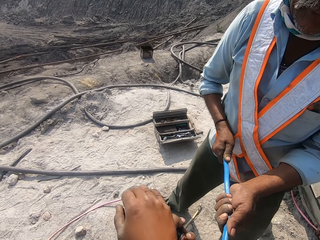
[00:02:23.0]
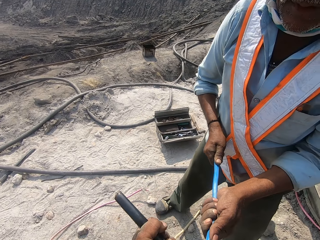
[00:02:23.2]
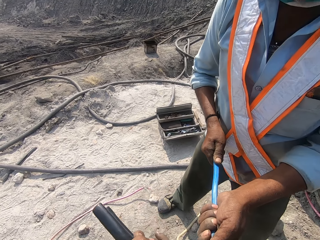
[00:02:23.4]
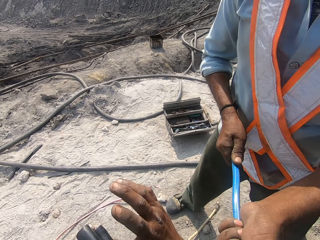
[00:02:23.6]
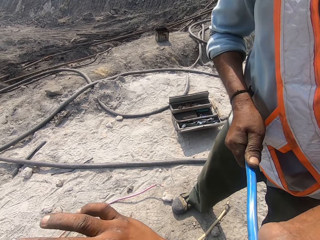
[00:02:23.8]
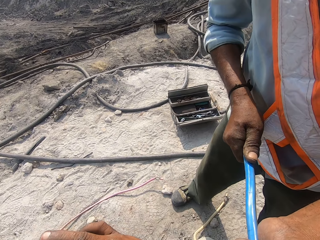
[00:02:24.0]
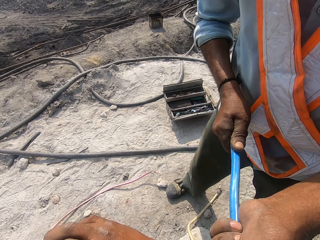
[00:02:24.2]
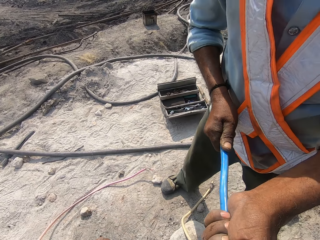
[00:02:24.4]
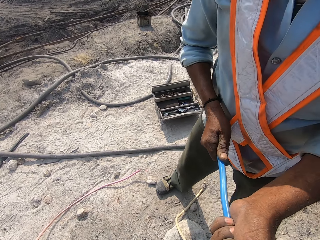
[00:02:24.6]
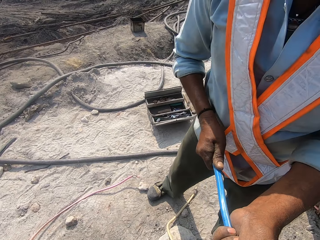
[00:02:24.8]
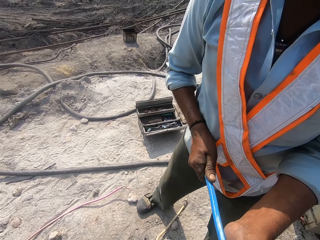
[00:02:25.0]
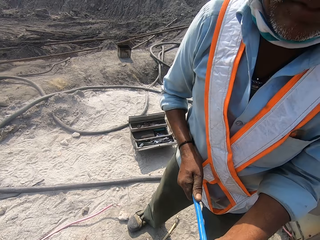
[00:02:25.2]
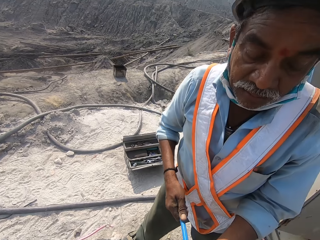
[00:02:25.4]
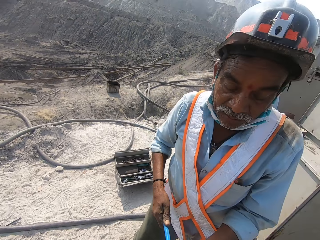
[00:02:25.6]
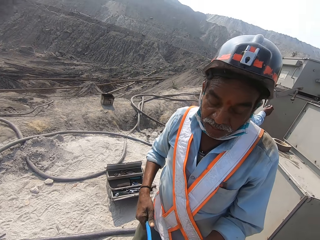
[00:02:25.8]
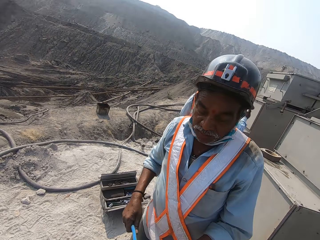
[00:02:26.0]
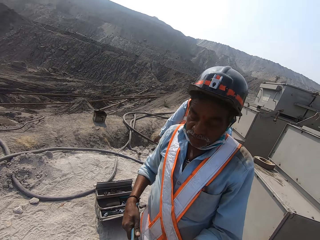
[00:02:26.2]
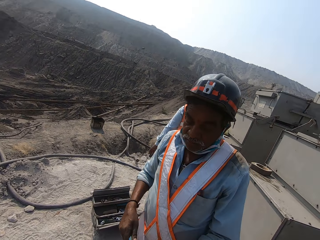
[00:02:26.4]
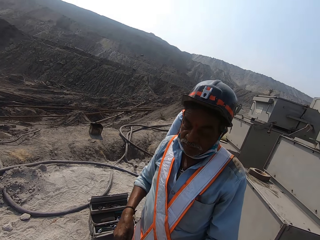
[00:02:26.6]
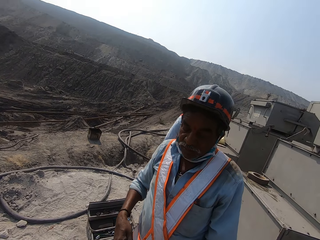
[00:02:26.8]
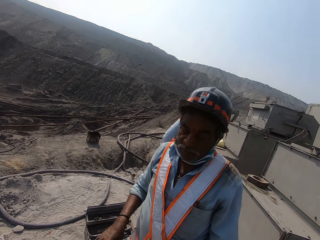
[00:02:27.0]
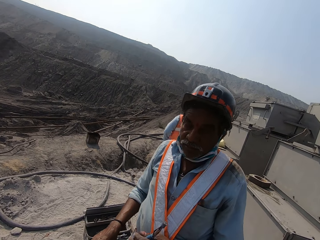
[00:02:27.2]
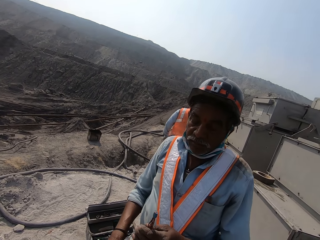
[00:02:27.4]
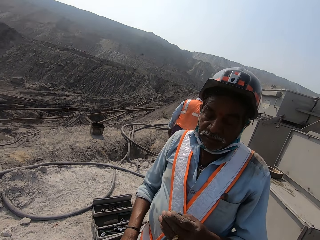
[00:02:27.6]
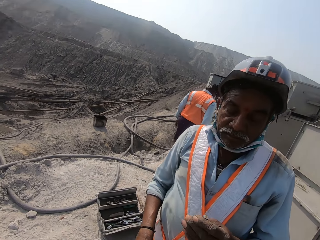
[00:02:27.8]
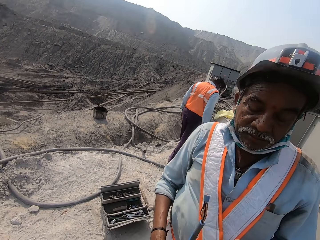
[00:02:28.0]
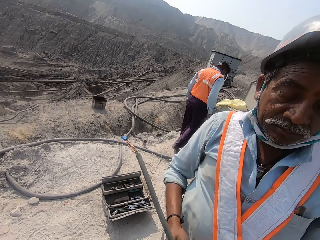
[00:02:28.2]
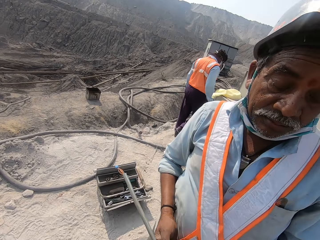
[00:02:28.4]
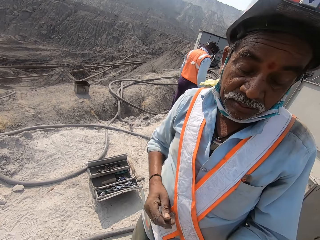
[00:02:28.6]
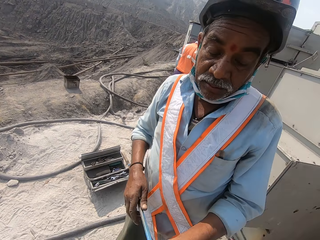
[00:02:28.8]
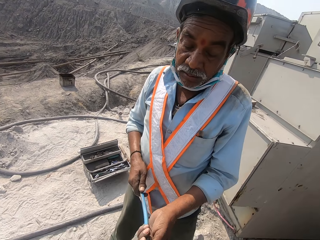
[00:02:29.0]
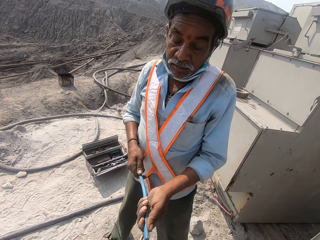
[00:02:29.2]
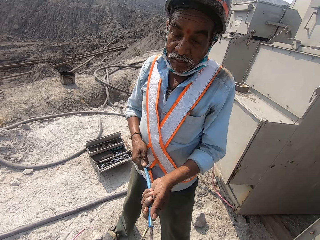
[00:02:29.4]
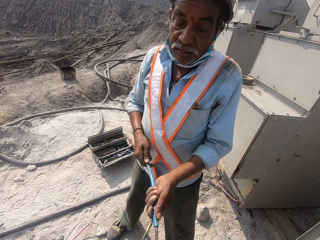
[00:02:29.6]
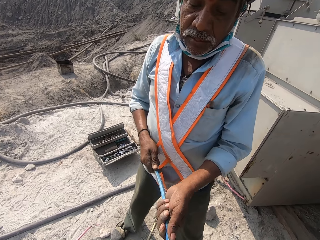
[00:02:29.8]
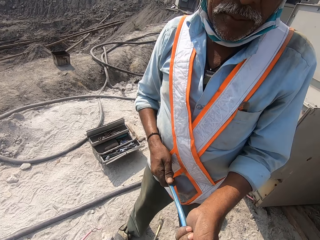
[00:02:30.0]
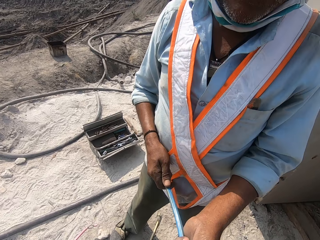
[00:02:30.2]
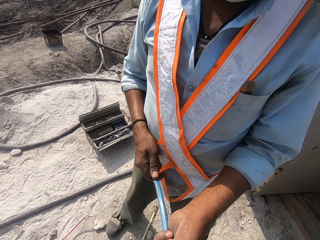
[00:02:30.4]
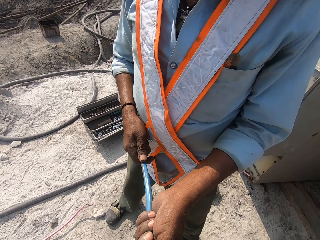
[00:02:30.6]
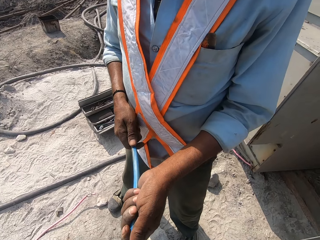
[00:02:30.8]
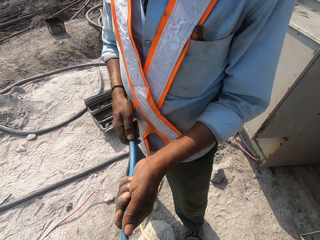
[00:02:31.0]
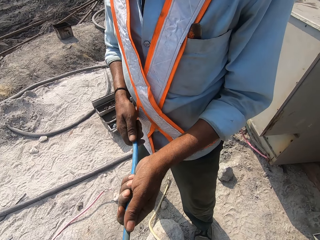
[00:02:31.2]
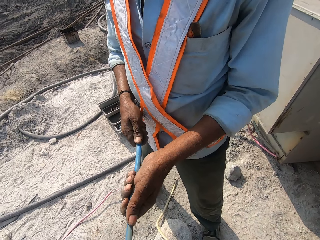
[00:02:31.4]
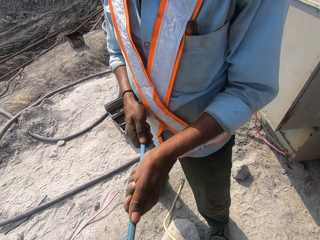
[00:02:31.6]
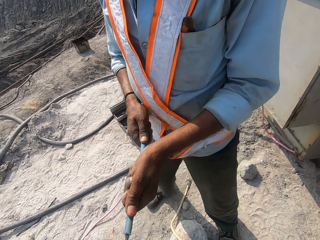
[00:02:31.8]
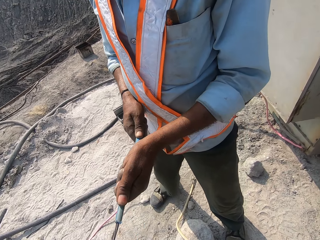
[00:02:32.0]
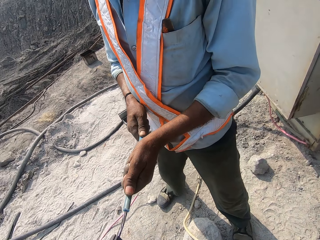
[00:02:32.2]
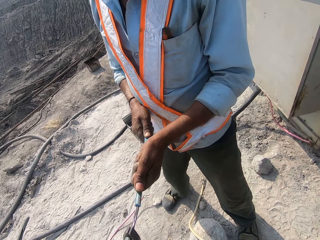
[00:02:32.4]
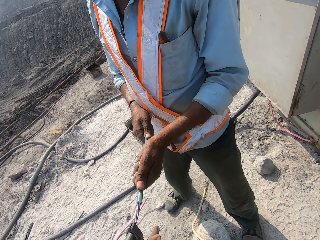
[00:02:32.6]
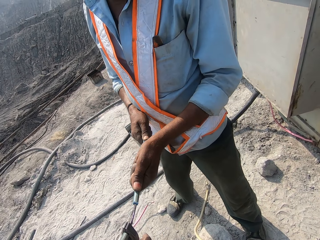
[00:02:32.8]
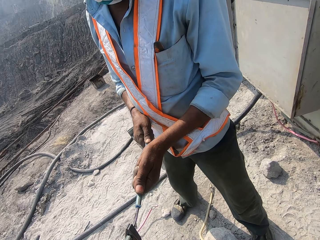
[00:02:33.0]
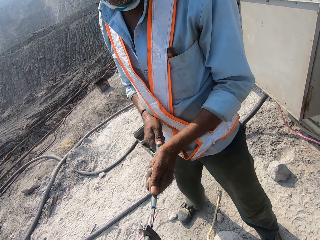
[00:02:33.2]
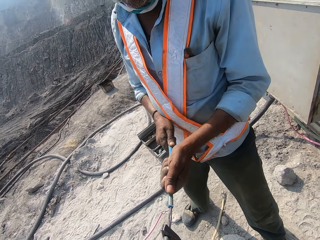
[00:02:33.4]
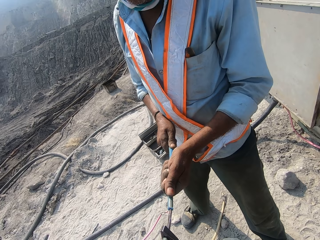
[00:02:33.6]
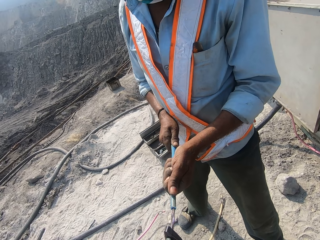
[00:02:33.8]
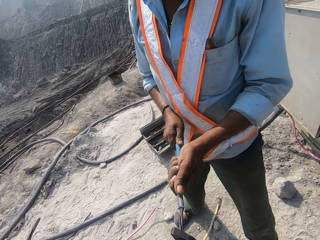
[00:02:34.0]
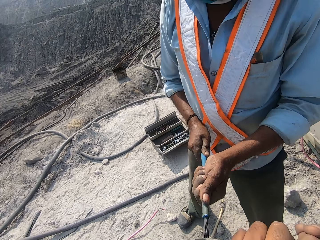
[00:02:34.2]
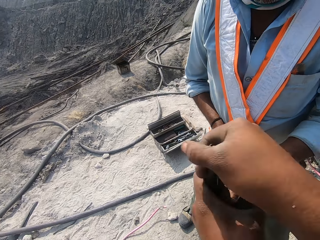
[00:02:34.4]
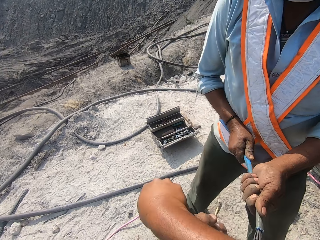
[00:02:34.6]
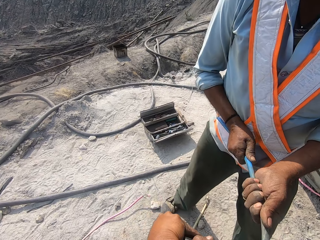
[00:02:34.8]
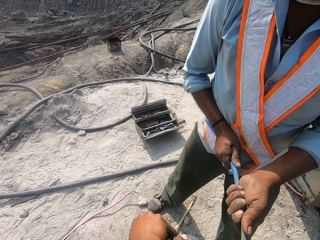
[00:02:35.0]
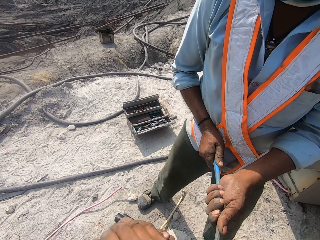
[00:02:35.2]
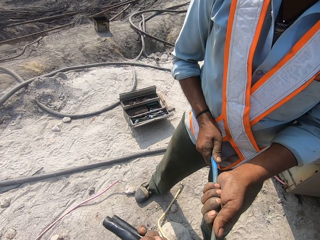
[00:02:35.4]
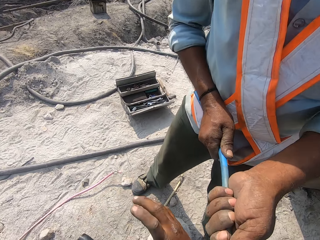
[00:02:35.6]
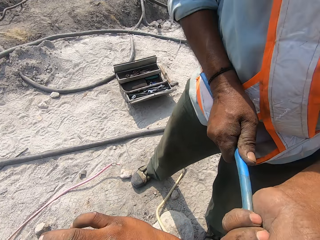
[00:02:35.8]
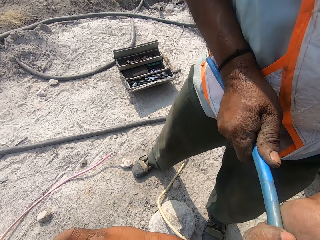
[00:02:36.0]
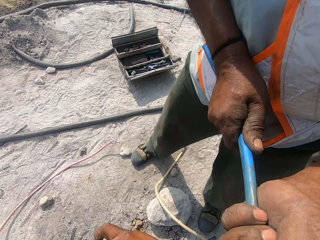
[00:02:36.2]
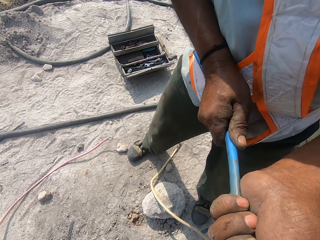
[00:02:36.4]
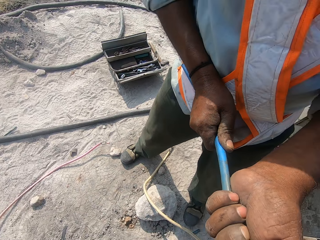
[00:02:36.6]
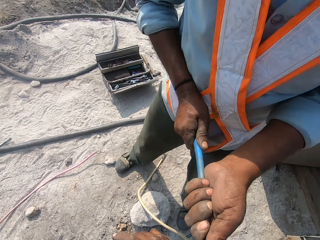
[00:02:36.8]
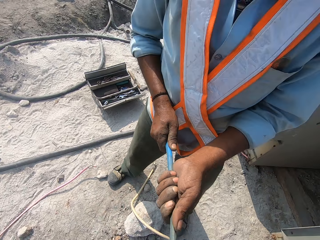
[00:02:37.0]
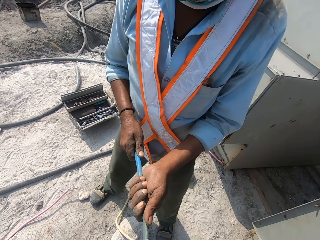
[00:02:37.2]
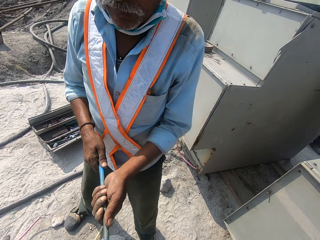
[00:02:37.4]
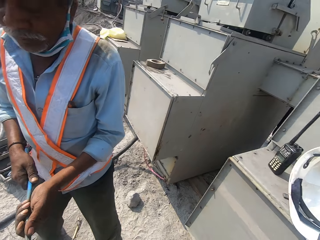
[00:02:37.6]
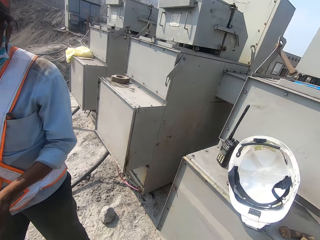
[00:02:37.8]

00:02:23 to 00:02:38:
The camera wearer pulls a wire. They hold the wire.

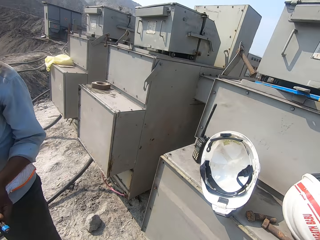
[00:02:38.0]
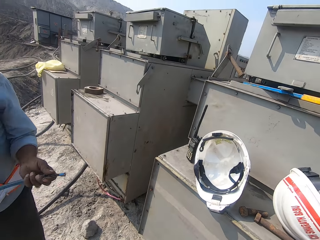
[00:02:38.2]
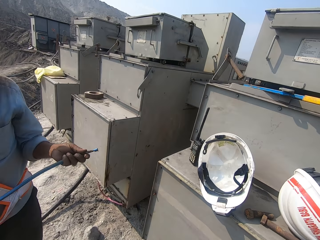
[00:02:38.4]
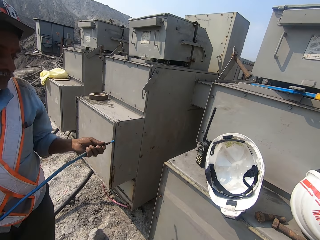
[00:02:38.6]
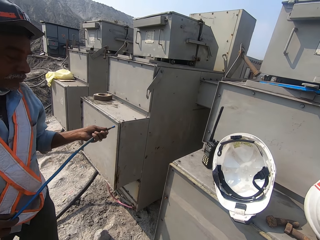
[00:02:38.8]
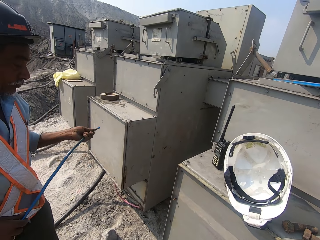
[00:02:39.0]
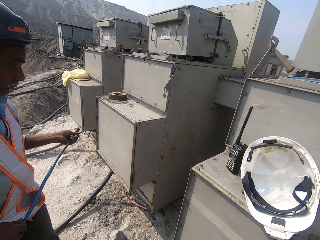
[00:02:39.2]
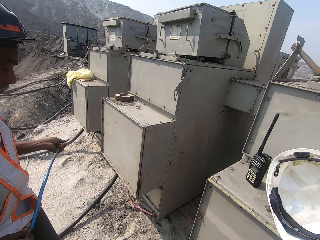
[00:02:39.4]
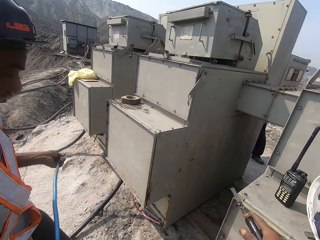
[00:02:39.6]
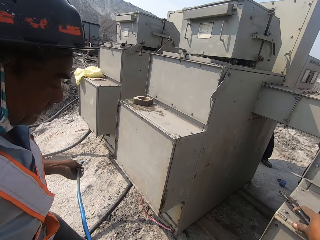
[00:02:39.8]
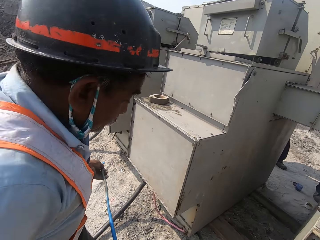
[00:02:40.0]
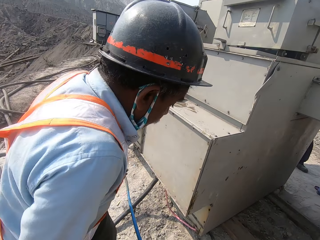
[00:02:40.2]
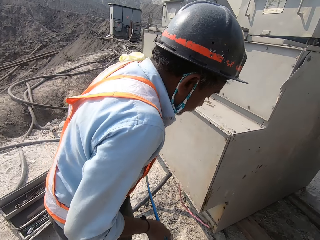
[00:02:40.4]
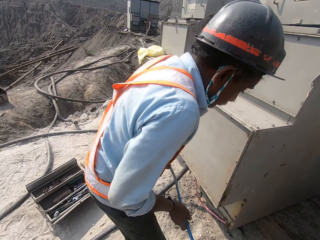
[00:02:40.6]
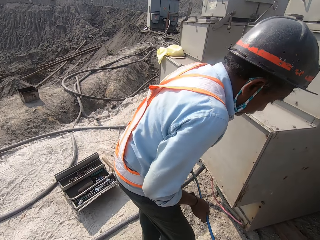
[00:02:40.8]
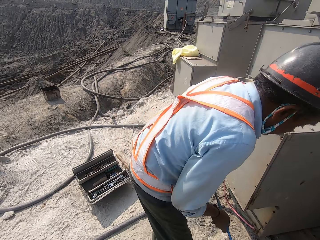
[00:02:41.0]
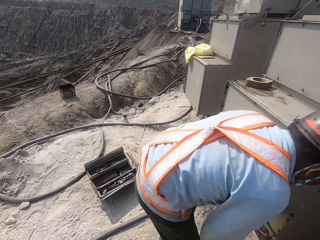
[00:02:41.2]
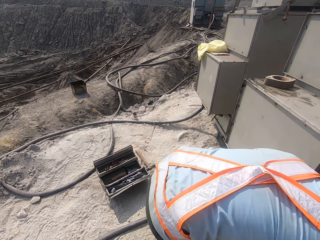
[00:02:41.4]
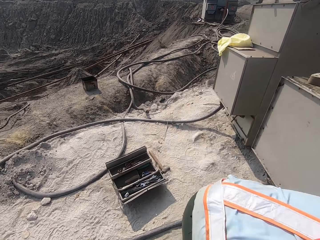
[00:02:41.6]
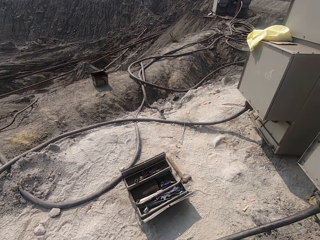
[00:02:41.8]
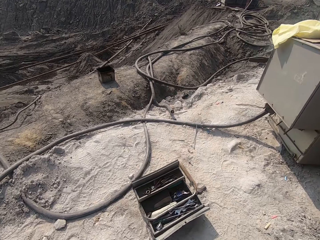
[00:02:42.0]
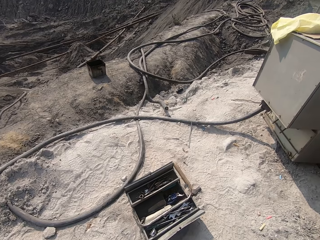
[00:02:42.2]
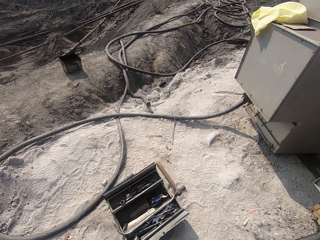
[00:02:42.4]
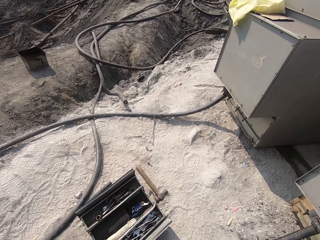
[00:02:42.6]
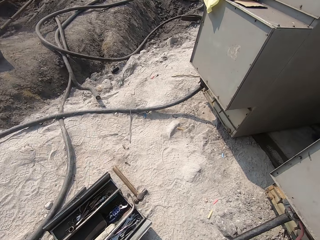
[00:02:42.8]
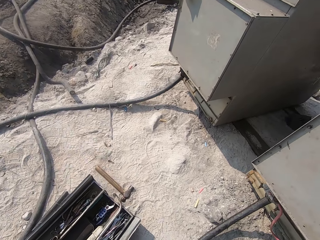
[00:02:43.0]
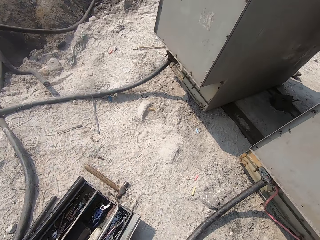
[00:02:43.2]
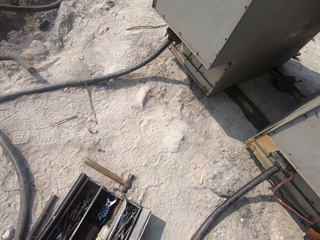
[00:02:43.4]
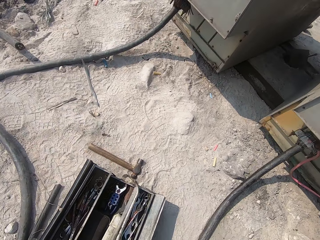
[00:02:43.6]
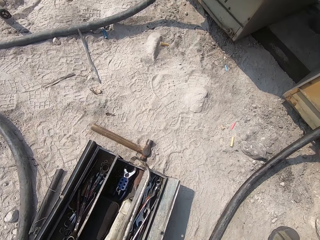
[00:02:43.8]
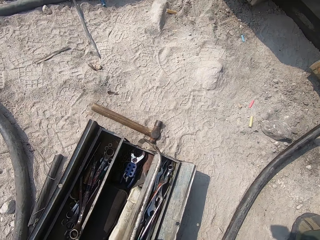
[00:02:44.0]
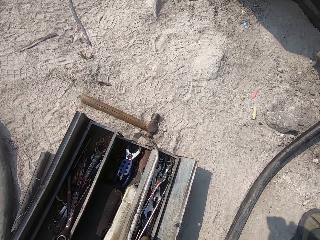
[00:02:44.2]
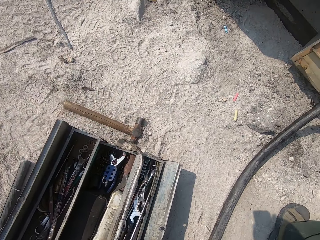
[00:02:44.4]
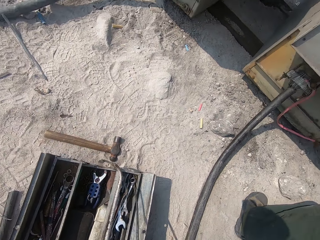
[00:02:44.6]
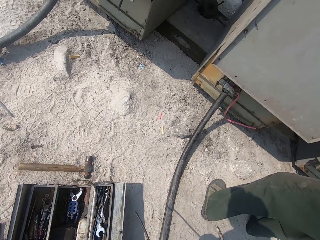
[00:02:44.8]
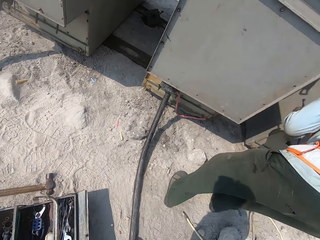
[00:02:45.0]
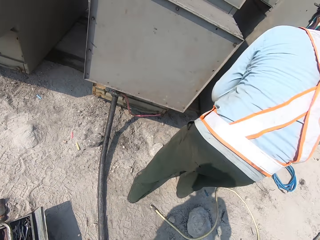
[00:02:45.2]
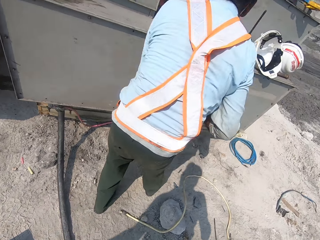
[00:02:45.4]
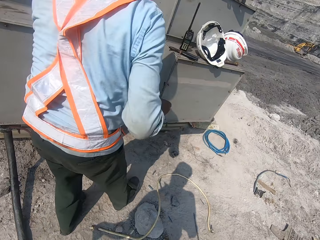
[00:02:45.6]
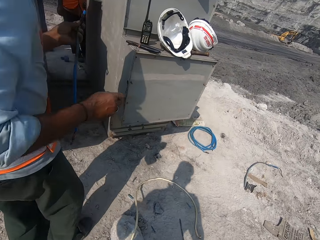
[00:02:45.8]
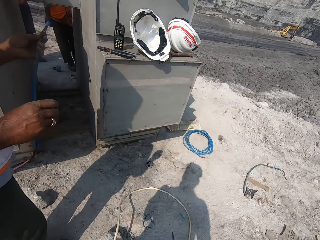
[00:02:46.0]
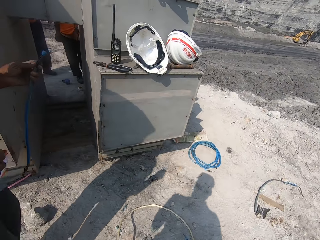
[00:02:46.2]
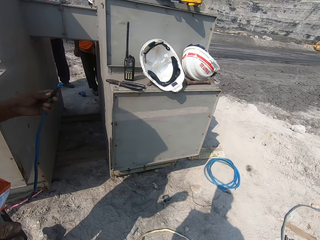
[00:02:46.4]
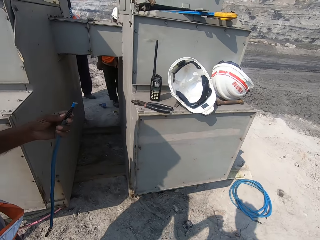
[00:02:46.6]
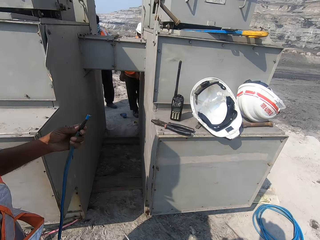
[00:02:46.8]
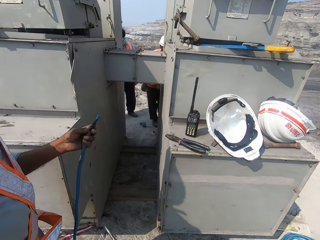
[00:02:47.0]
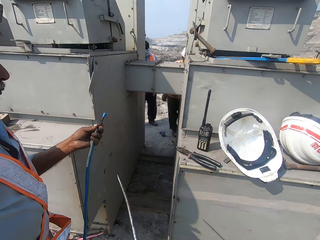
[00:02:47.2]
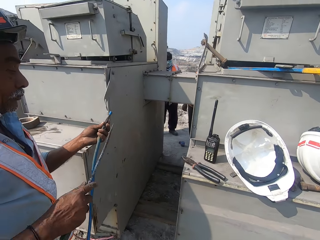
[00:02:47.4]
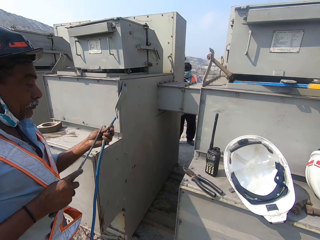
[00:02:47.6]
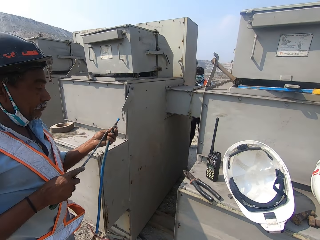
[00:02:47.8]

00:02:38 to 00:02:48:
The camera wearer looks around. They pick up a screwdriver. They move around. They walk in the field.
